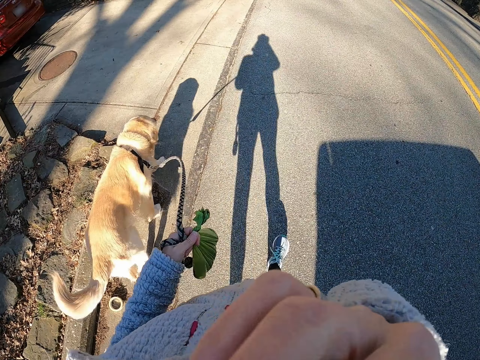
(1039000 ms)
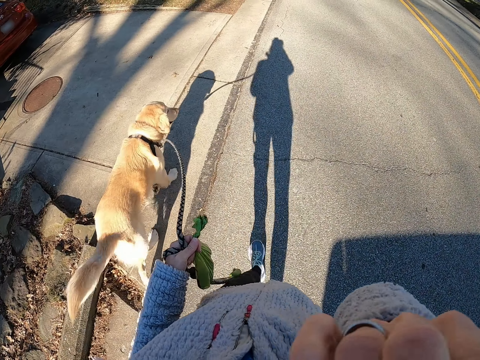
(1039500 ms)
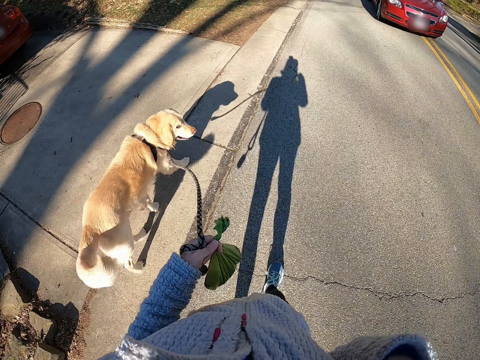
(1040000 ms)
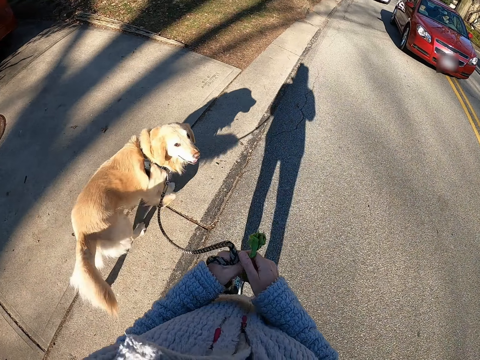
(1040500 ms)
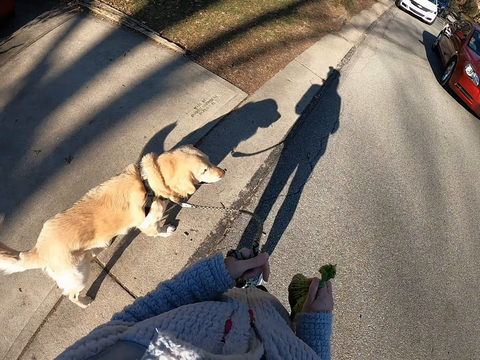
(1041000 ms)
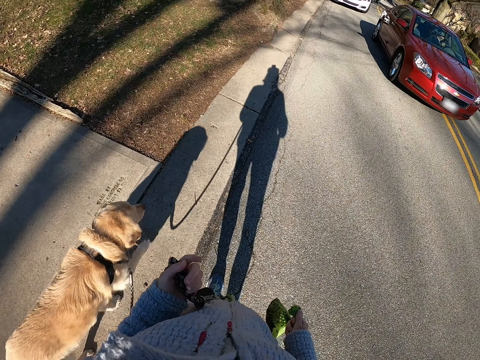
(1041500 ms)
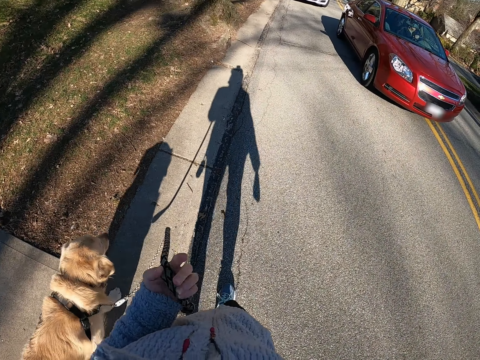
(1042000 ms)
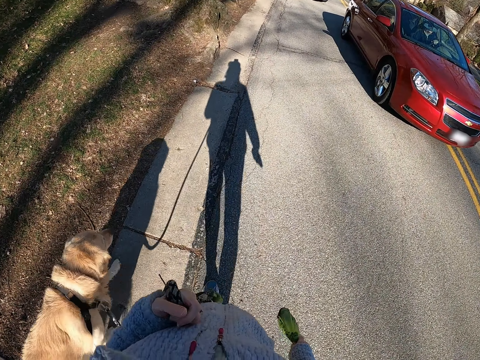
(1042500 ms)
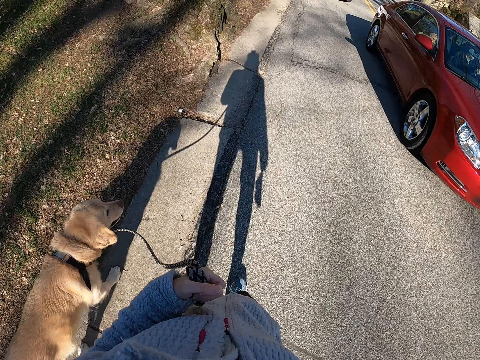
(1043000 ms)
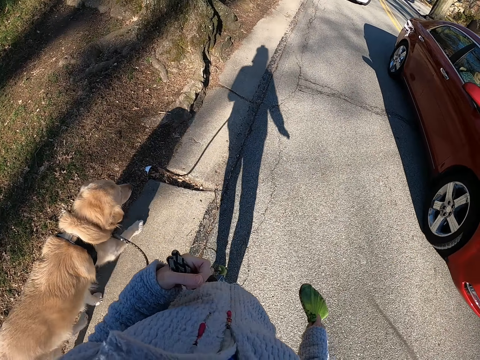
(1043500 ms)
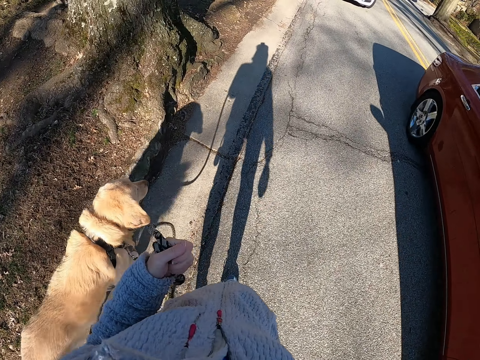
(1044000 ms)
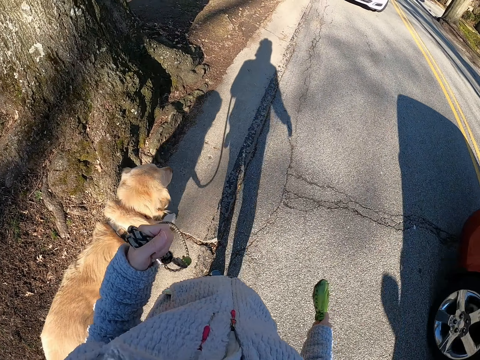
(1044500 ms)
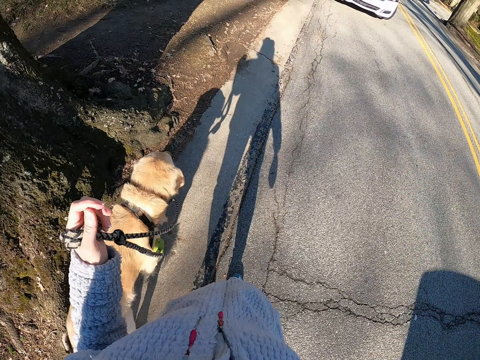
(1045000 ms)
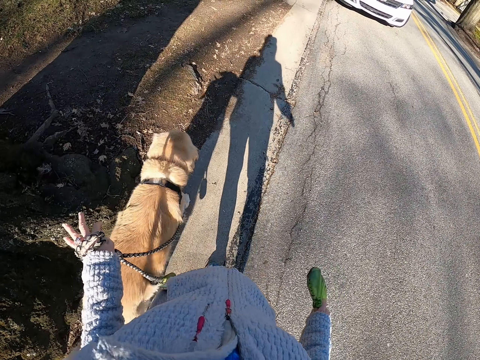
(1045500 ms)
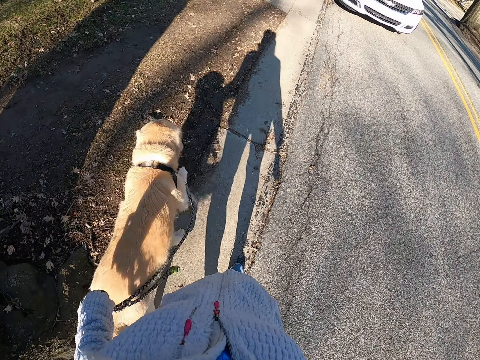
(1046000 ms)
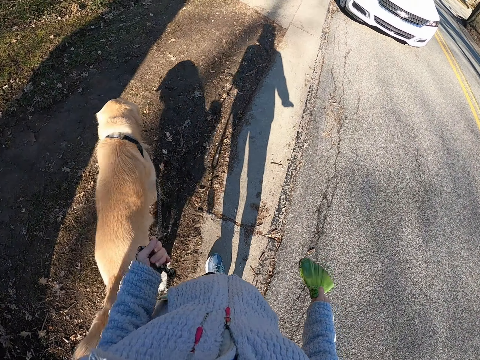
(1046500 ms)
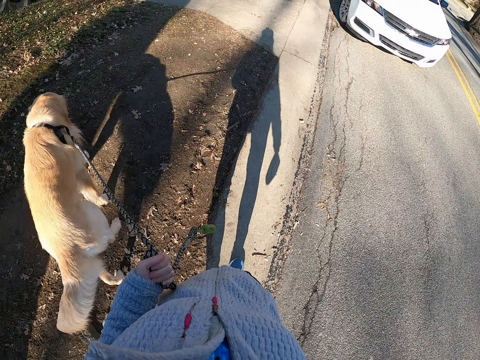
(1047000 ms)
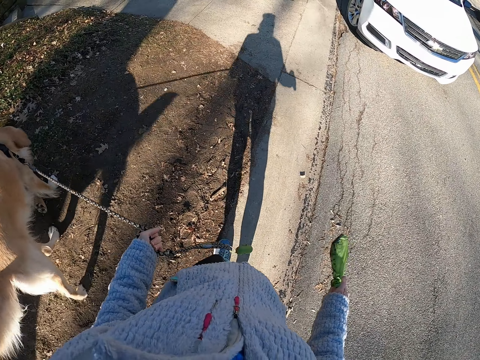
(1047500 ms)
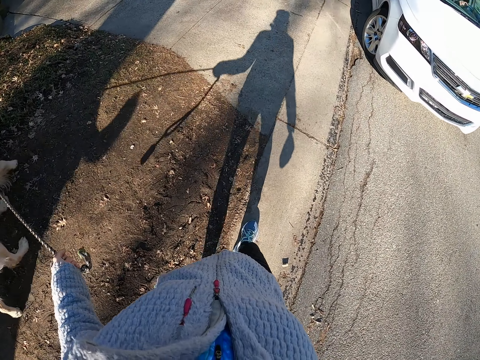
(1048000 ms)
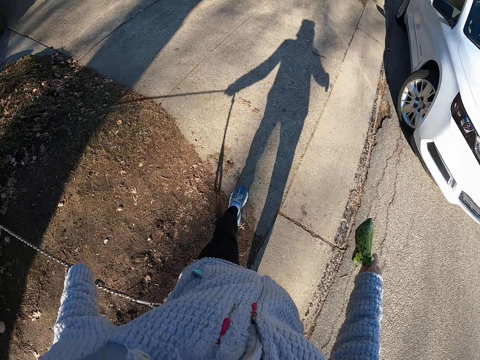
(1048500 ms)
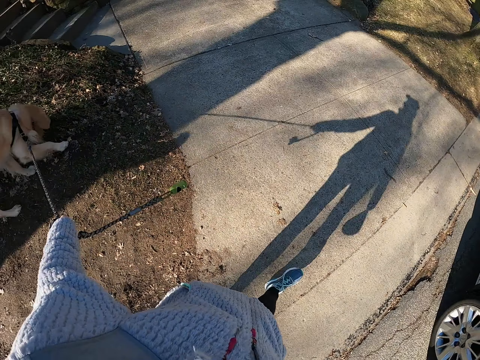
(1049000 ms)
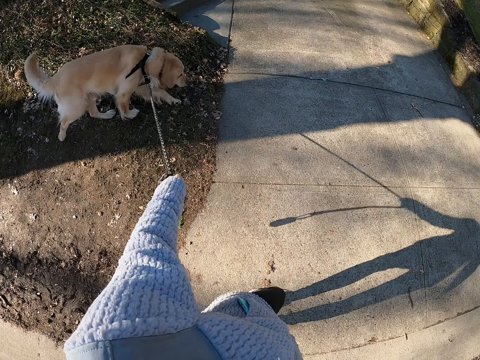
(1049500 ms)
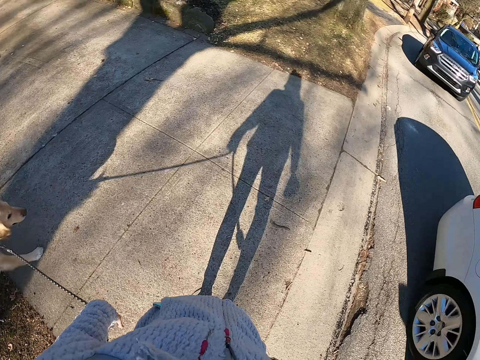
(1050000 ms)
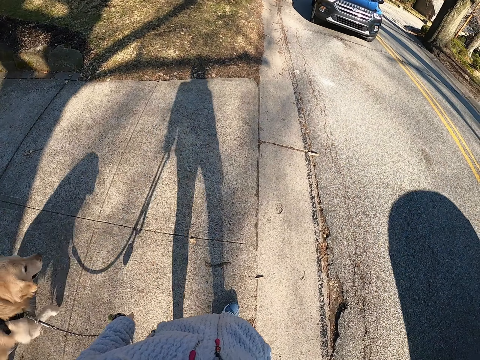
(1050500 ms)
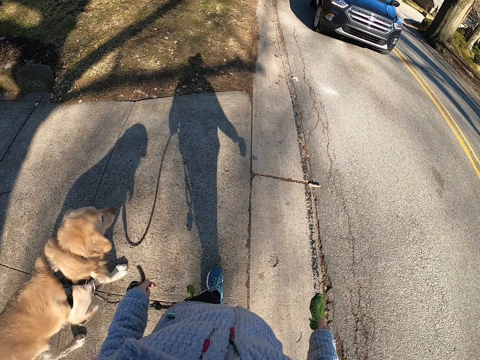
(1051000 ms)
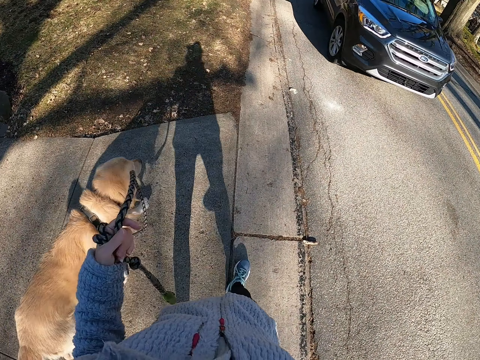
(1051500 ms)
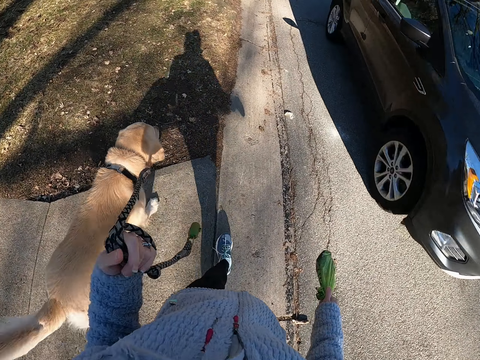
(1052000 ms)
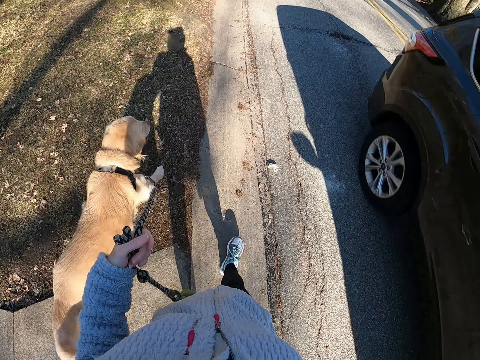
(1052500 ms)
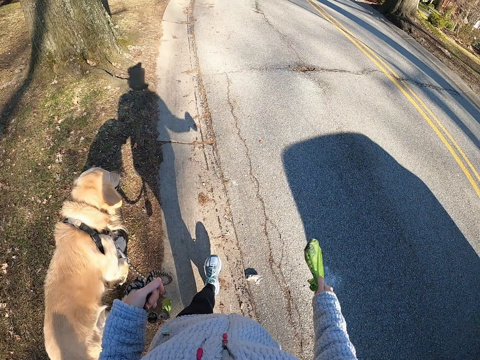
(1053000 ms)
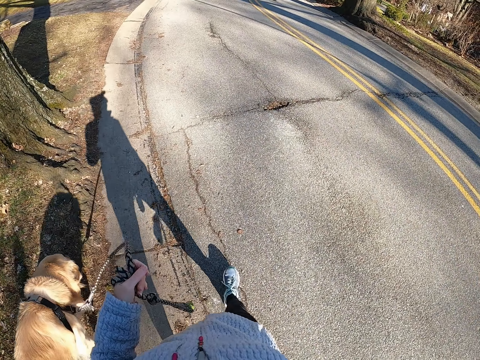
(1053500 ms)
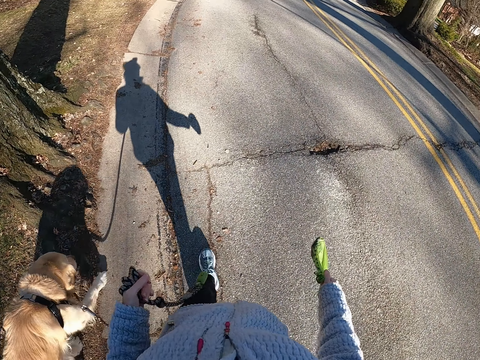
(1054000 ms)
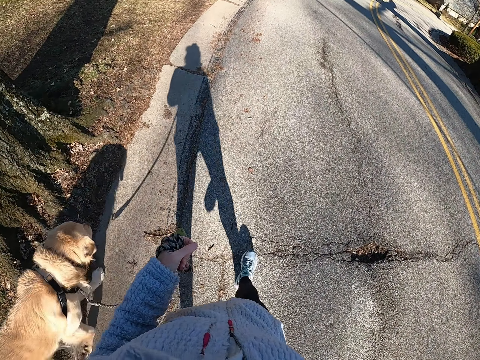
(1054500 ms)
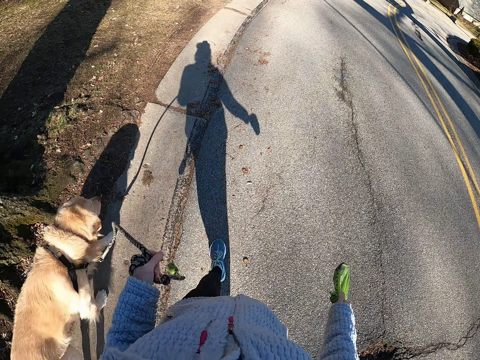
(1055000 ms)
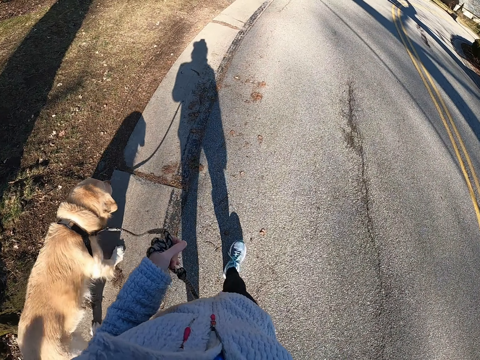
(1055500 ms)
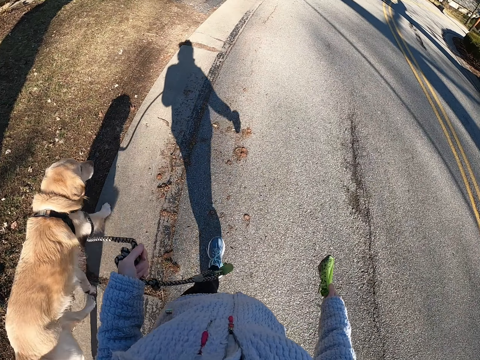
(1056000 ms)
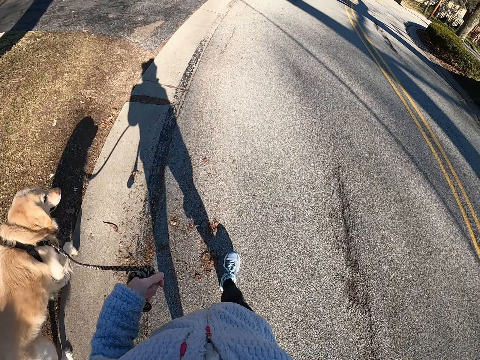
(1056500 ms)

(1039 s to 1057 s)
The camera wearer takes the bag into the right hand. They hold the paper with the right hand. They walk on the road with the dog. They fasten the leash on the left hand. They pull the leash. They walk on the road. They walk the dog.
